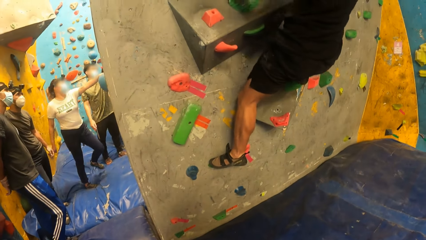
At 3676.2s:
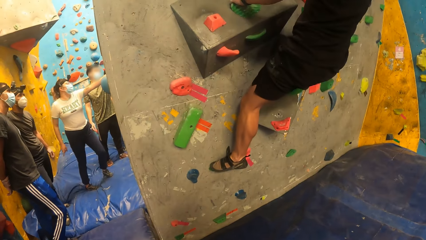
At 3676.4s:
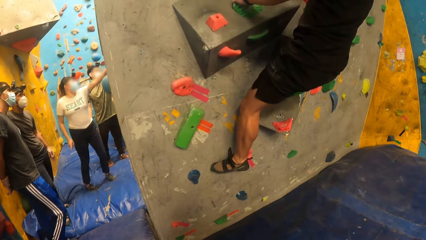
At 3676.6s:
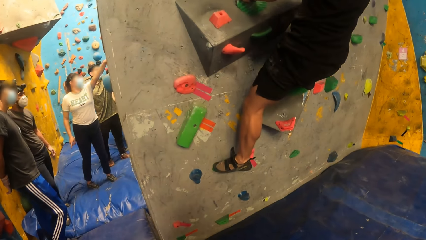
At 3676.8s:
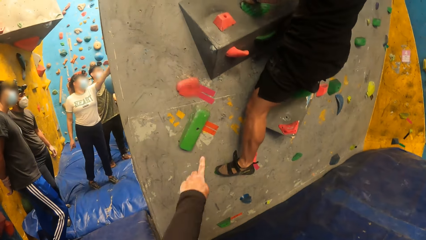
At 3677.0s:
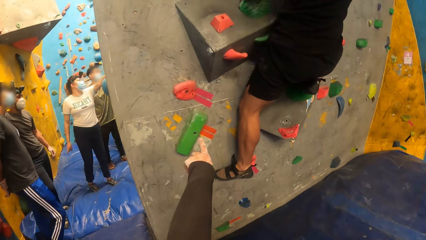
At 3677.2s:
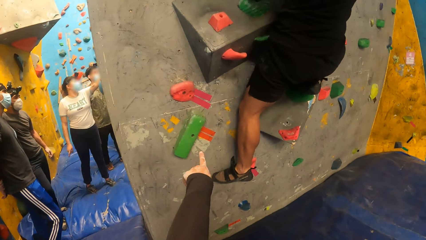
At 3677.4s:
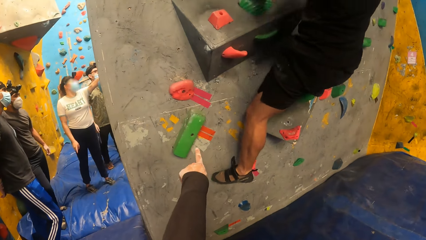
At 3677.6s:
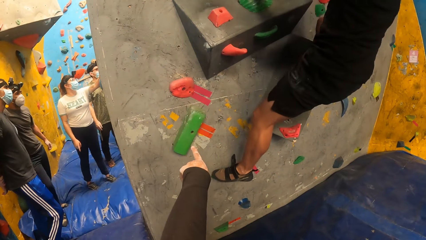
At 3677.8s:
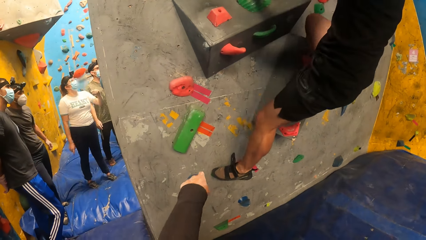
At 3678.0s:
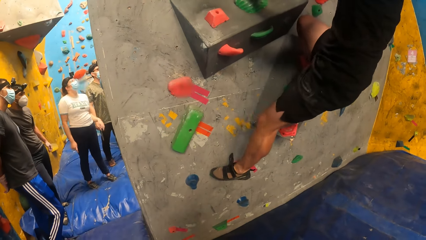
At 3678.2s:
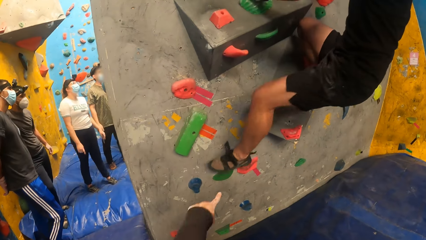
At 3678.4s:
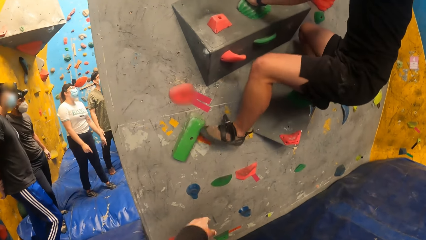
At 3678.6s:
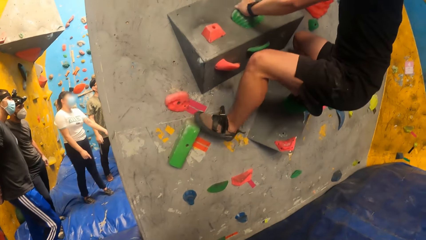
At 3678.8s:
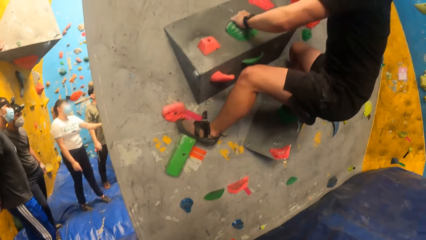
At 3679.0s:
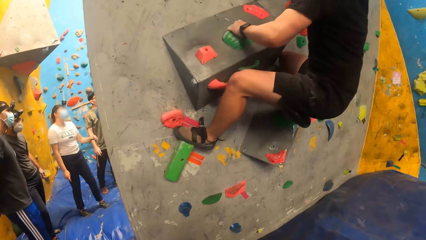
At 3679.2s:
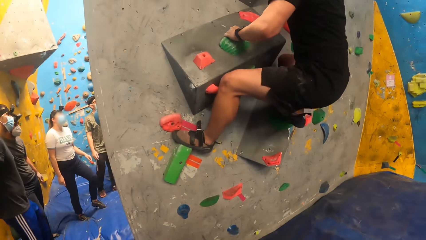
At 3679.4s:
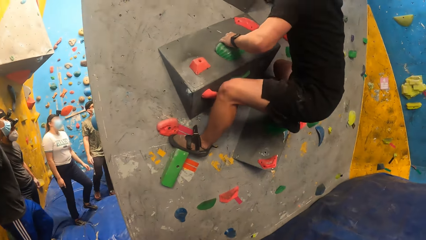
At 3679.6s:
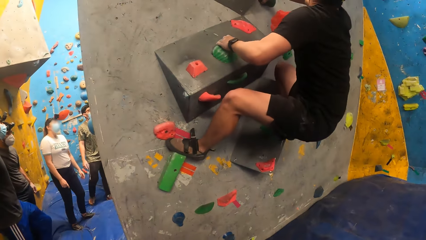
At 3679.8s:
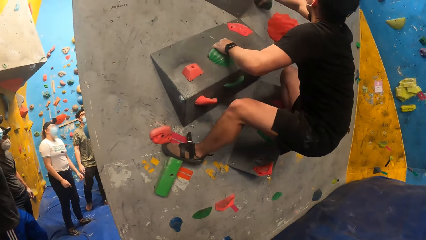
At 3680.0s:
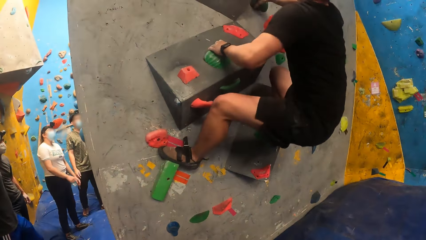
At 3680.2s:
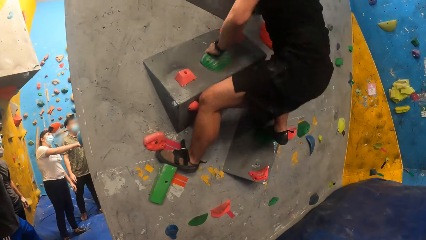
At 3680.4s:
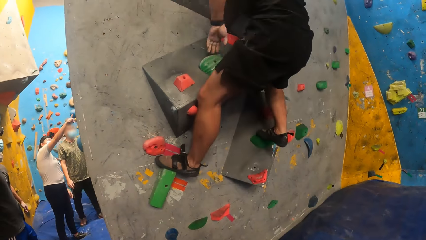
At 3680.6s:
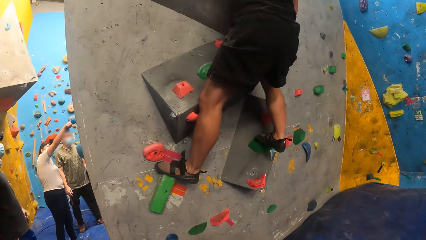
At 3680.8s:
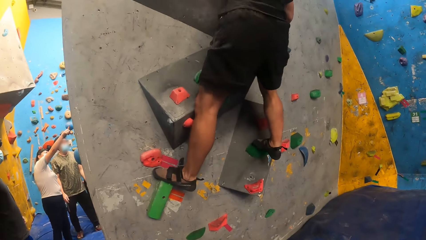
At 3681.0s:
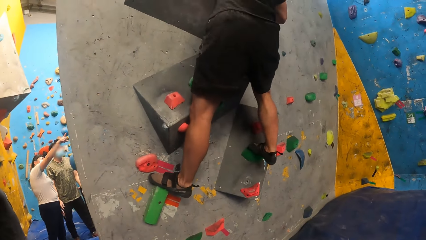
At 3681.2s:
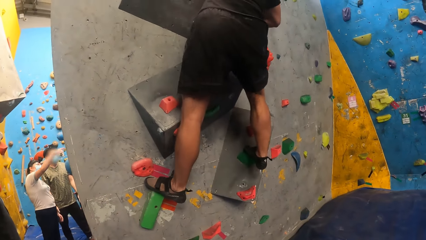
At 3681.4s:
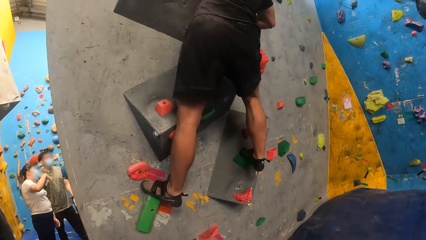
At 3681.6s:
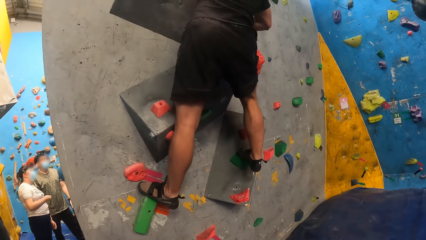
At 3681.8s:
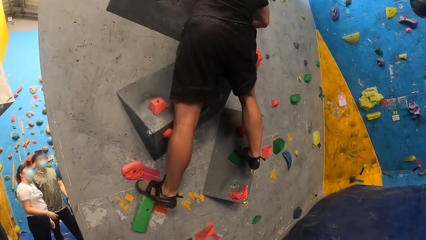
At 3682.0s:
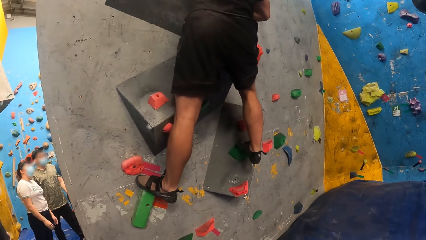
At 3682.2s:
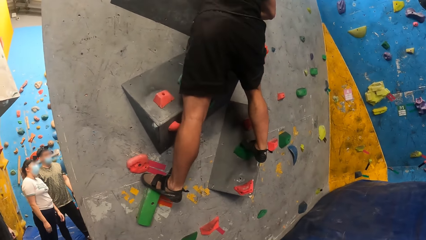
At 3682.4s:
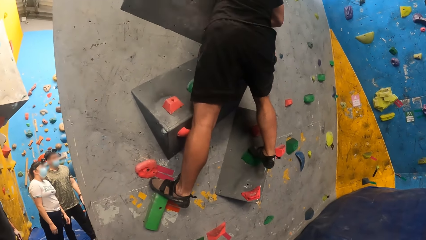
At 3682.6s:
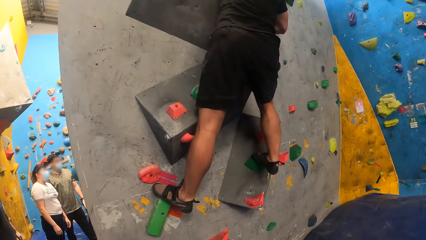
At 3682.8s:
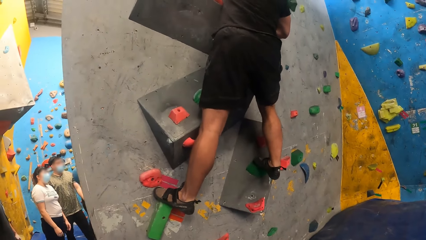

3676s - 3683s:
The camera wearer interacts with the man.

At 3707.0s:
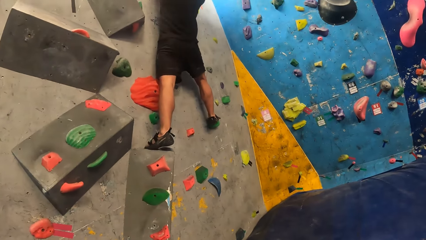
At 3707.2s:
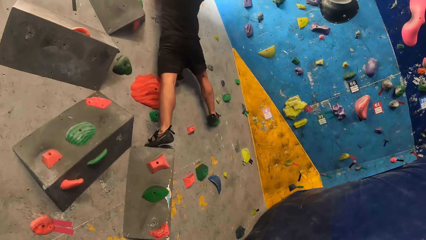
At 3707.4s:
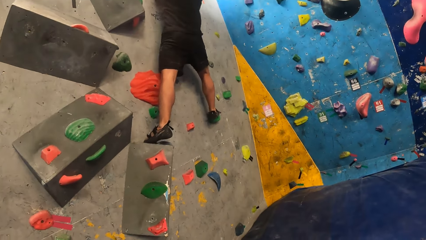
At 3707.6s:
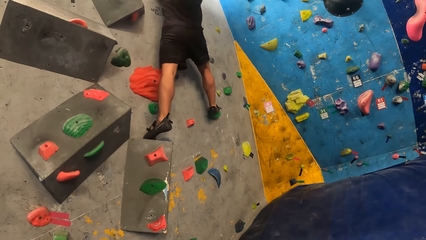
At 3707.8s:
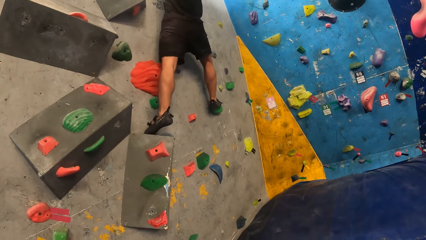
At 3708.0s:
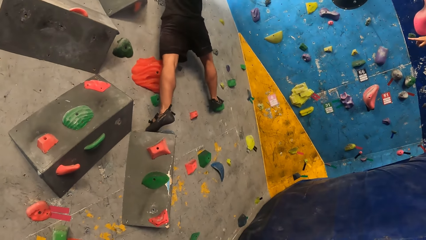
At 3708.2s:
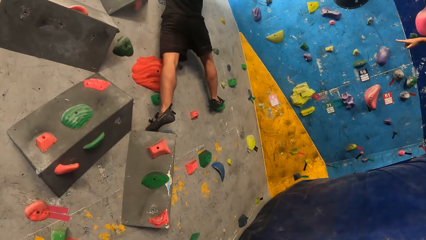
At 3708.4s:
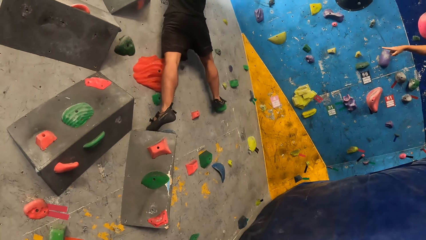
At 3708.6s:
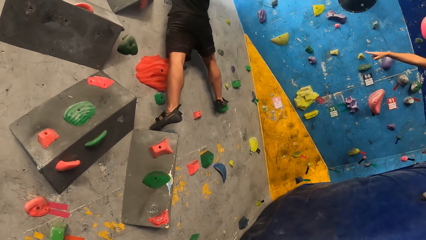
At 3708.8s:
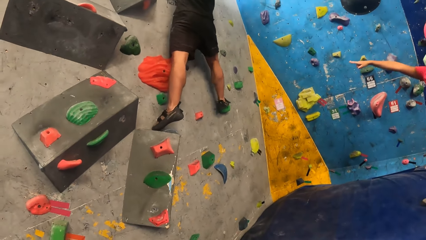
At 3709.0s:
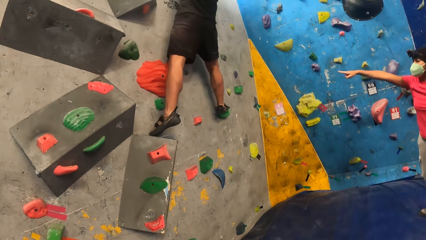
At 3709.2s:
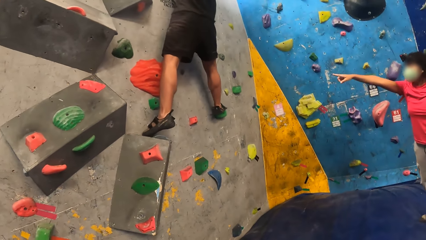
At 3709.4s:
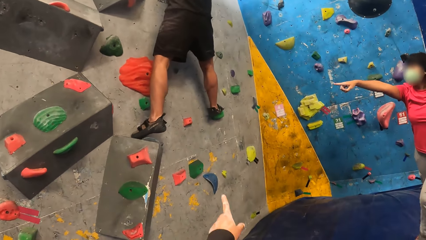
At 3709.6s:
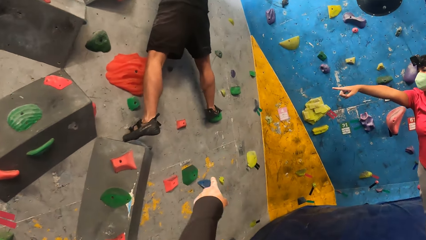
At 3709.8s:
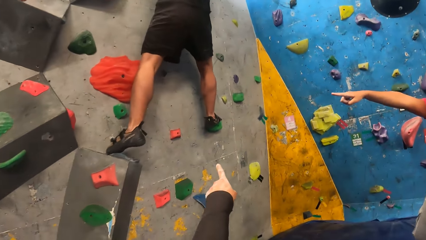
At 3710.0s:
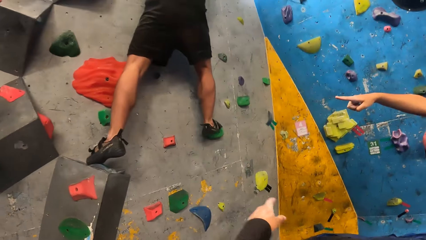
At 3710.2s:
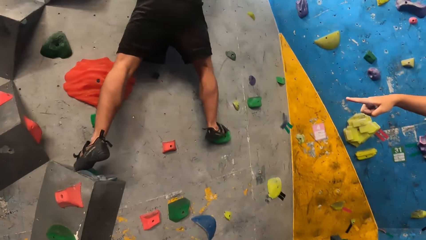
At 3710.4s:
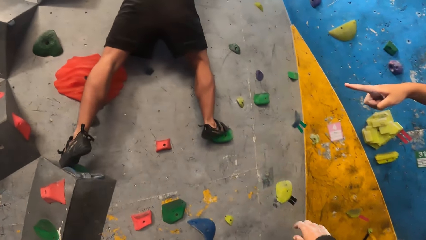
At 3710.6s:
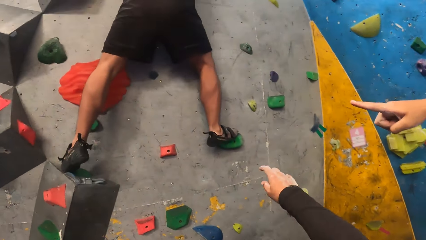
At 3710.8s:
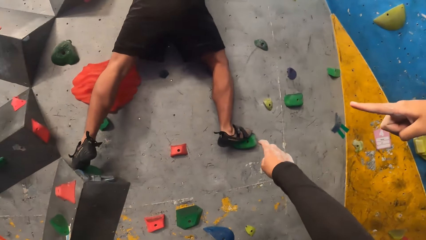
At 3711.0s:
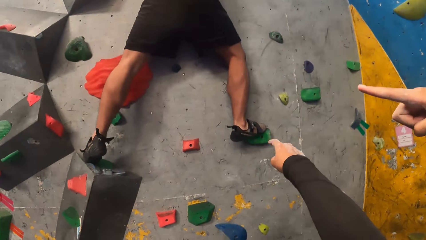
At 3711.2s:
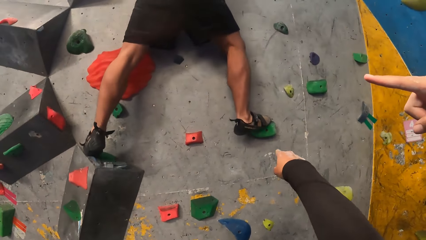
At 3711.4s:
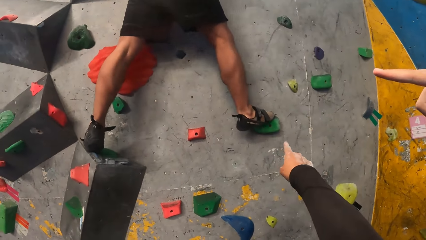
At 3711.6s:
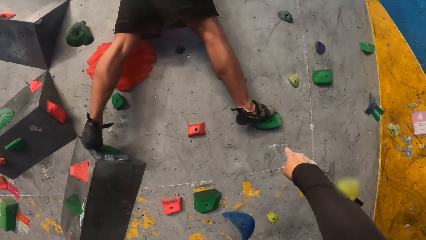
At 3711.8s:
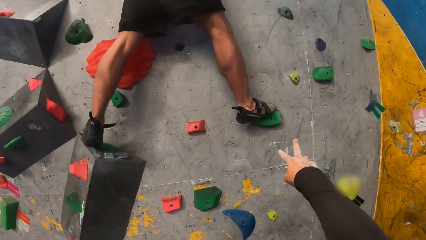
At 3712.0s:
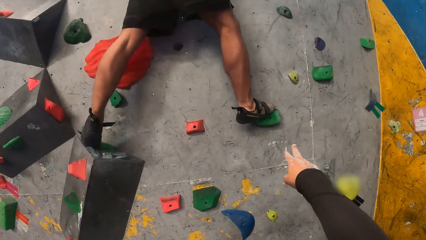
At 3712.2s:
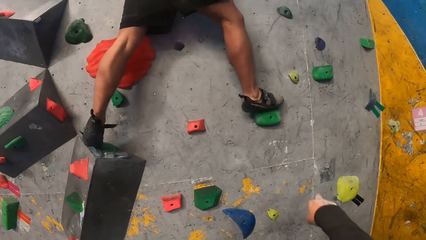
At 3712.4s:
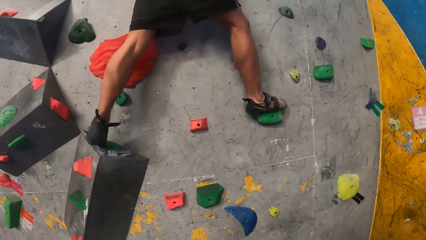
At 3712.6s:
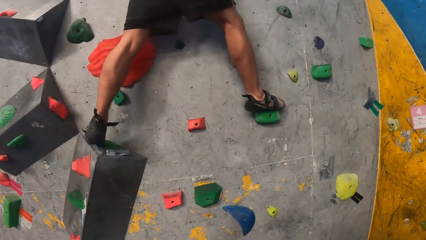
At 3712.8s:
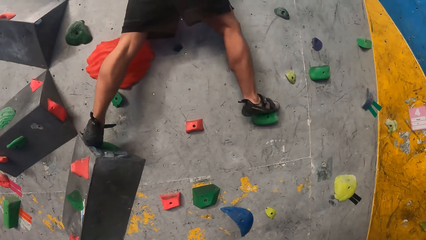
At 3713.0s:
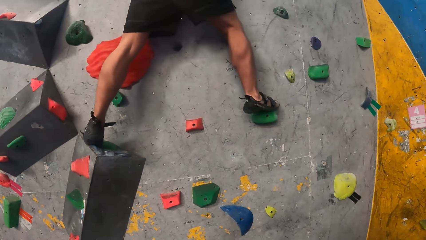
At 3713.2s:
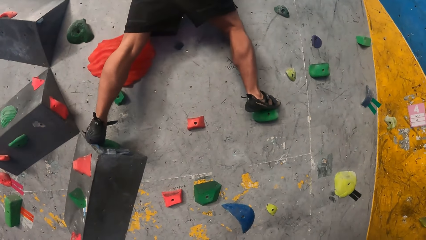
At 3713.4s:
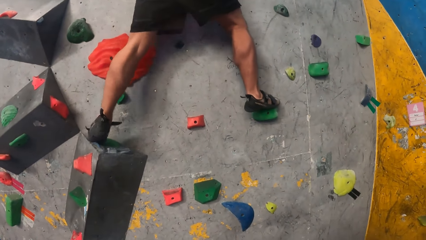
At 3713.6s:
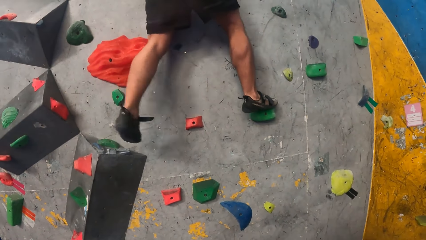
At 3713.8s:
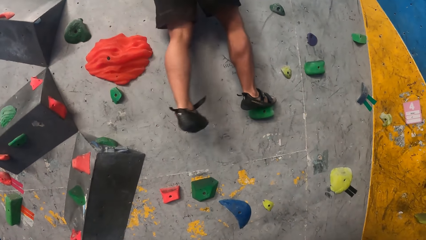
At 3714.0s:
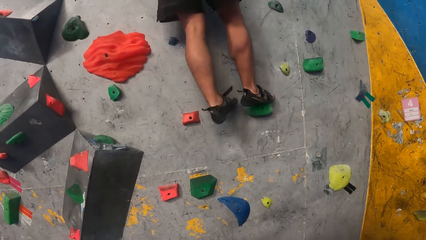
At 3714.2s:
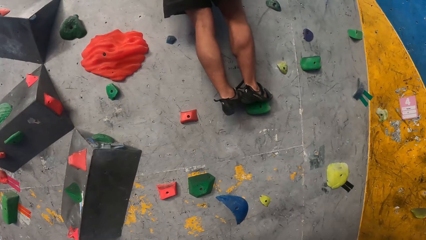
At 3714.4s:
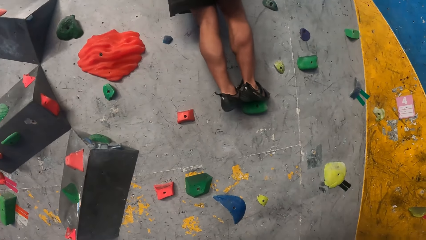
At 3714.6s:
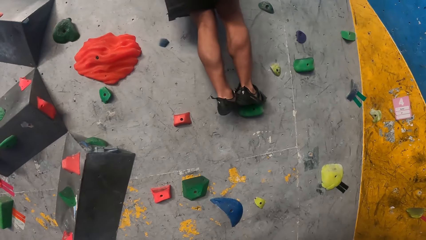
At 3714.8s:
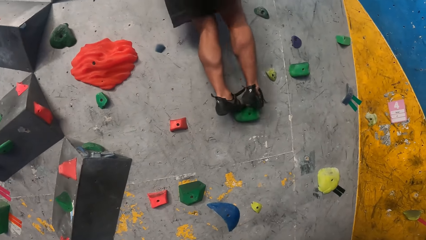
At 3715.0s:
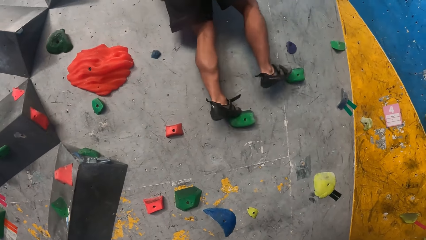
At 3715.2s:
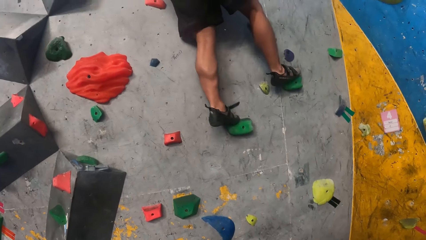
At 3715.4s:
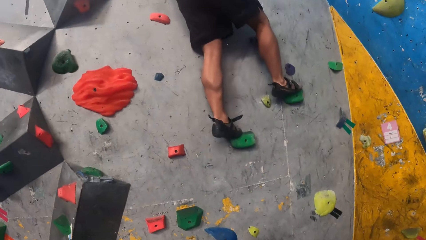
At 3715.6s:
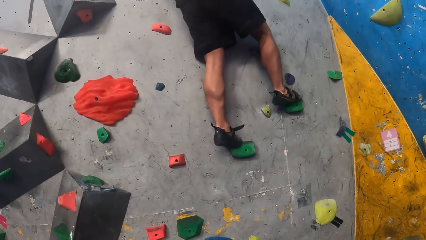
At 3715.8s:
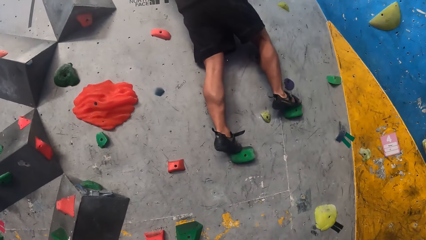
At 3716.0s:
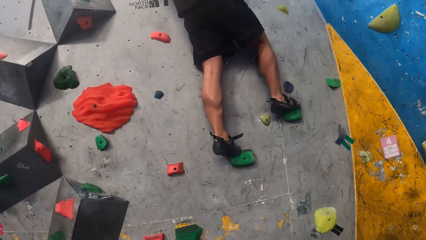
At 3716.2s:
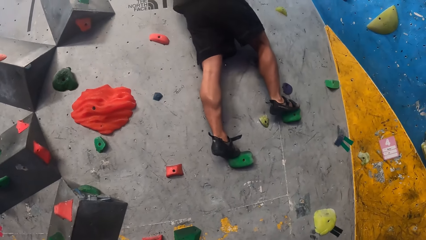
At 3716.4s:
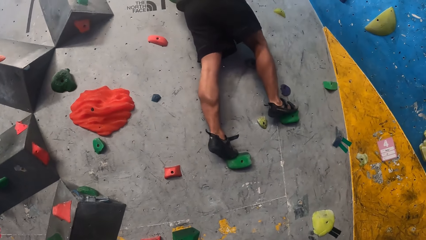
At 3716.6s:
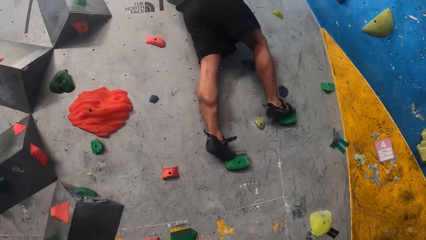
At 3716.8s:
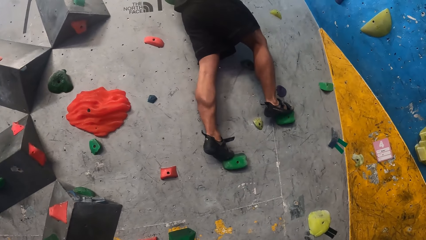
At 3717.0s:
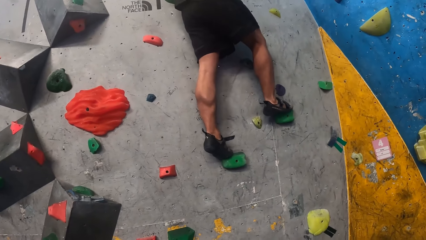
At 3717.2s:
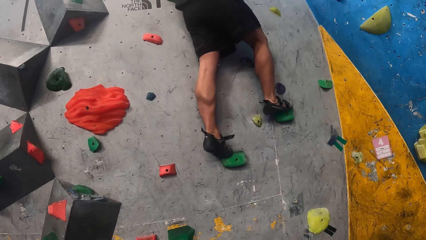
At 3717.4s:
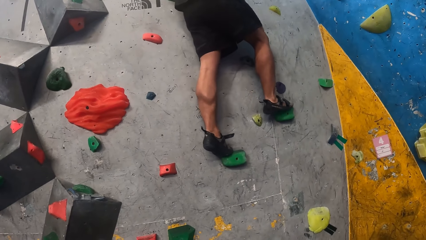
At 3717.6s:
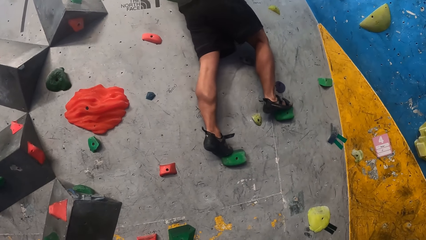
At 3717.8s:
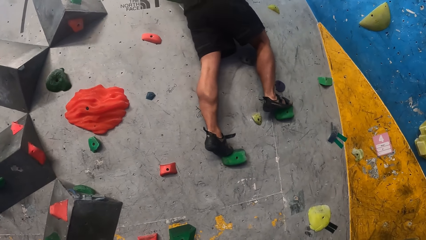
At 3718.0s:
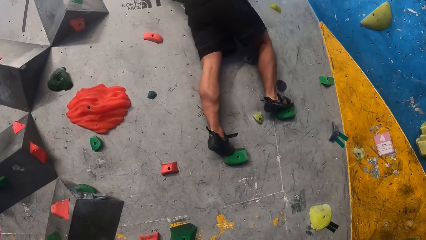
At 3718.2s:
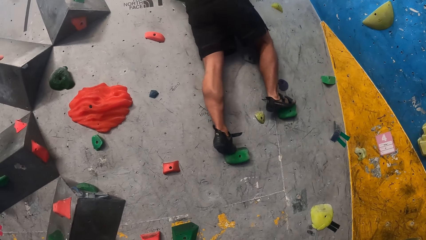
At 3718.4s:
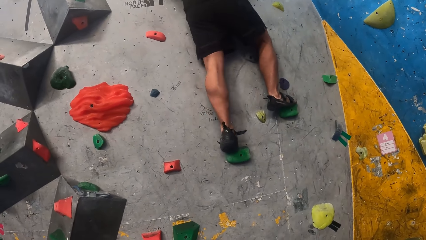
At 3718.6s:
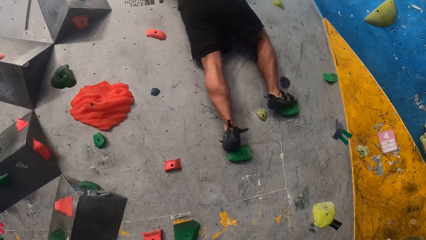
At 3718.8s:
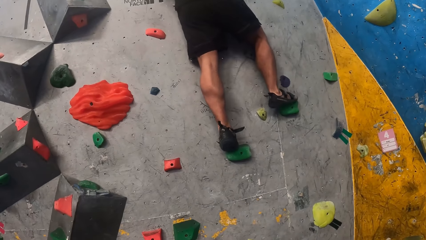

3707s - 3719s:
The woman interacts with the man. The camera wearer interacts with another man.
